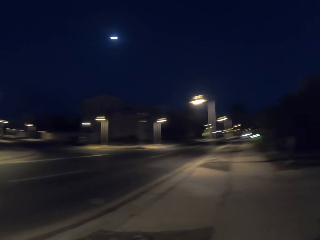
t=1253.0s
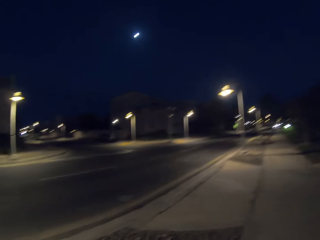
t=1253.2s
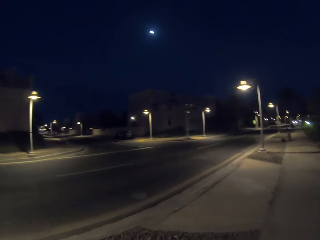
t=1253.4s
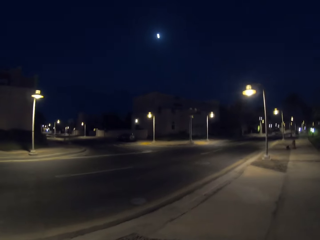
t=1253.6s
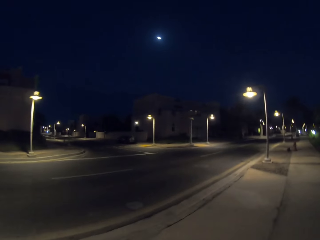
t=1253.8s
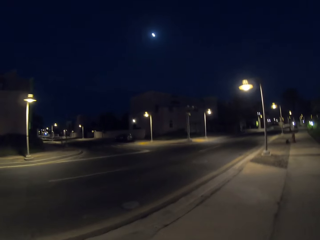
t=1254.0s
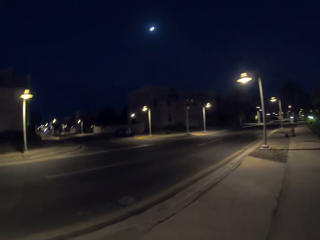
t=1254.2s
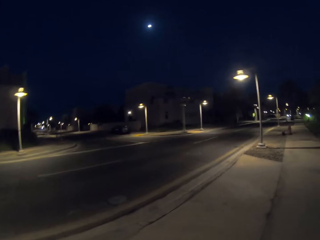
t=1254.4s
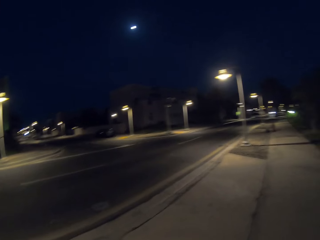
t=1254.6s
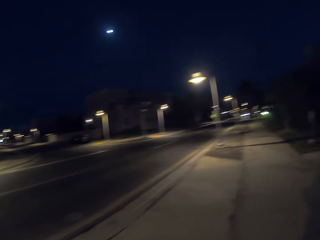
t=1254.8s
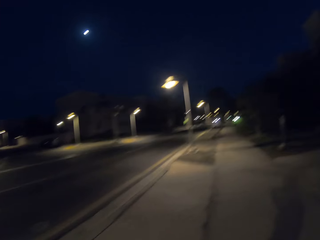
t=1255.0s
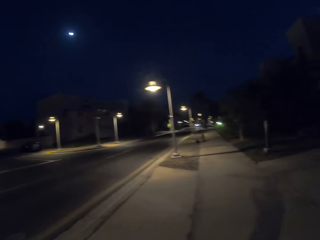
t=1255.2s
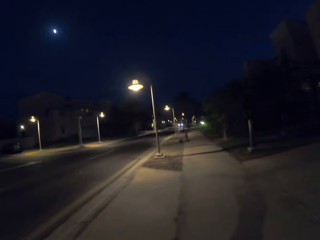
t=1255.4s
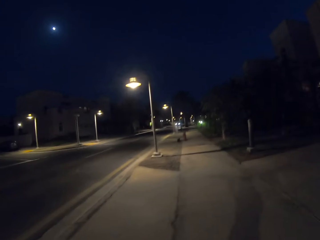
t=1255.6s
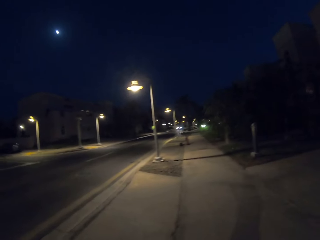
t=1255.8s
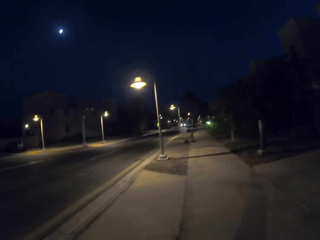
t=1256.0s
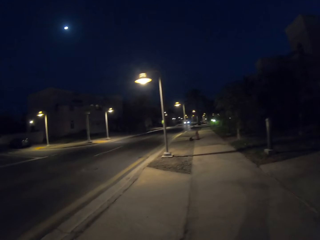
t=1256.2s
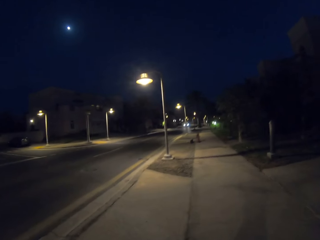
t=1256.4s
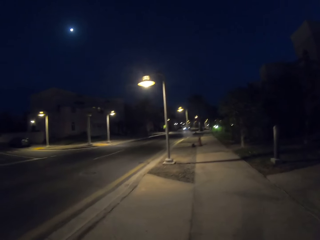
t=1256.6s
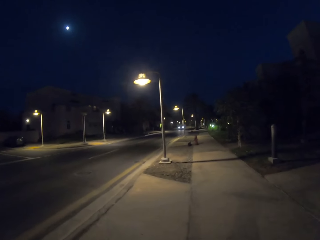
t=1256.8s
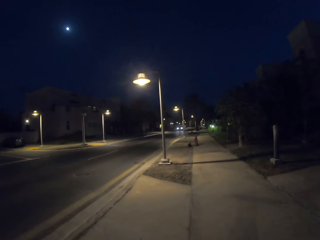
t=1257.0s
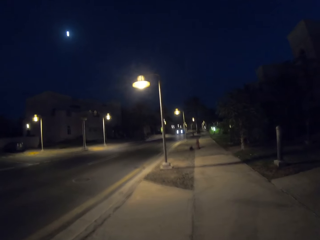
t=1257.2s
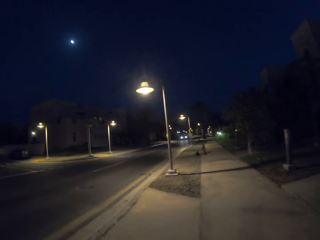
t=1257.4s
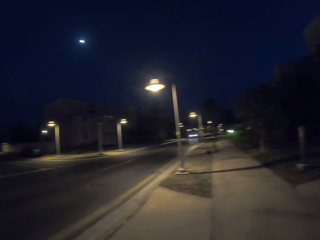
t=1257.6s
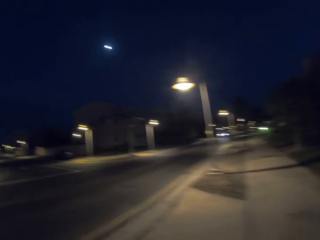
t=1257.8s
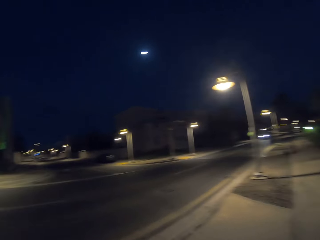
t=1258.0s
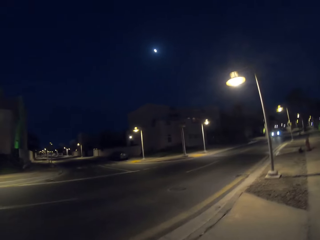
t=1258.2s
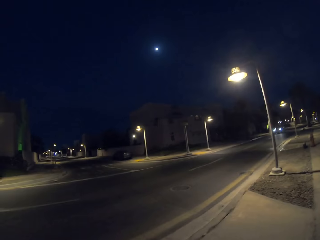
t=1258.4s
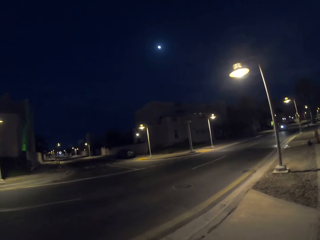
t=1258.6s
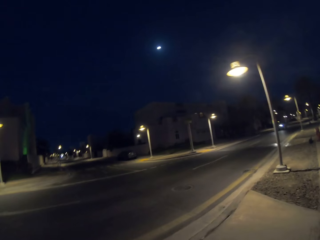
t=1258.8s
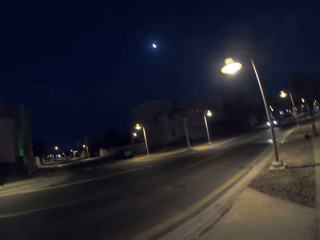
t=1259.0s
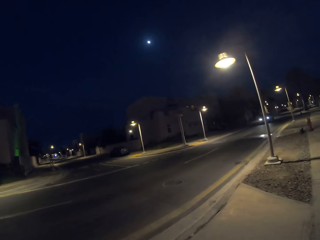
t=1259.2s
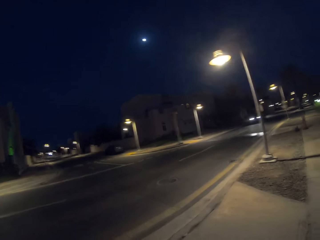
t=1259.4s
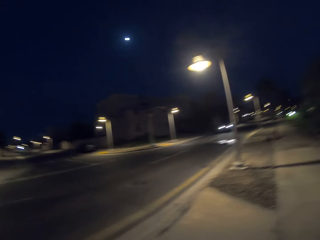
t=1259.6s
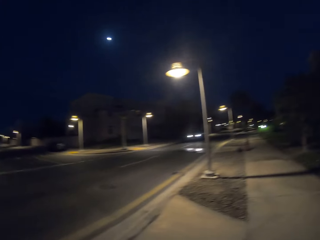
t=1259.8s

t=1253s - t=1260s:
The camera wearer looks aside. They walk along the sidewalk.

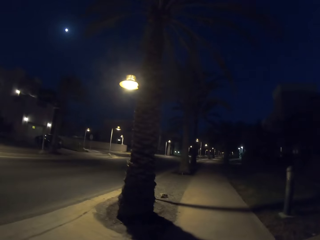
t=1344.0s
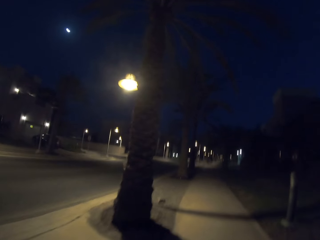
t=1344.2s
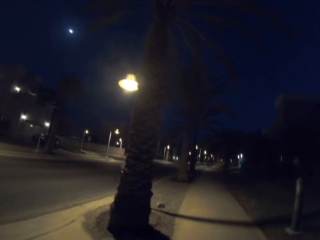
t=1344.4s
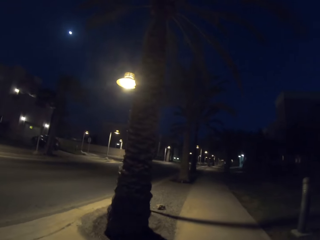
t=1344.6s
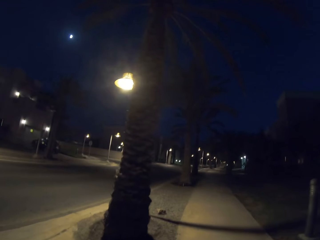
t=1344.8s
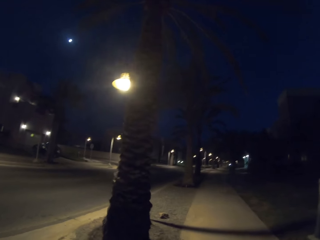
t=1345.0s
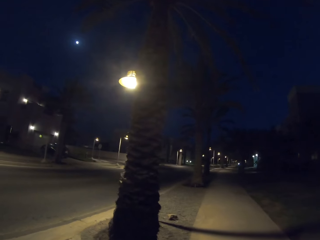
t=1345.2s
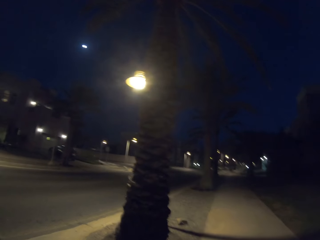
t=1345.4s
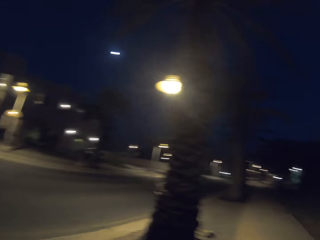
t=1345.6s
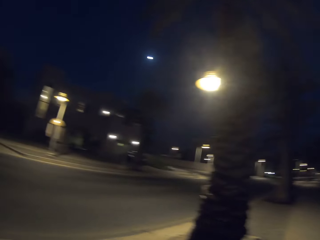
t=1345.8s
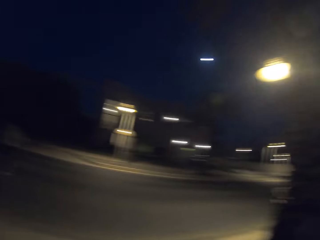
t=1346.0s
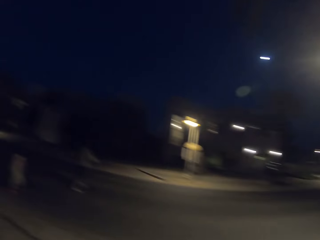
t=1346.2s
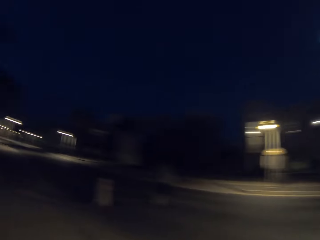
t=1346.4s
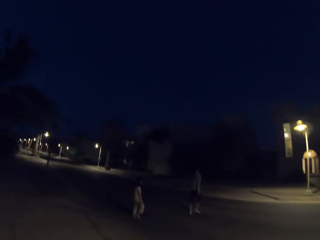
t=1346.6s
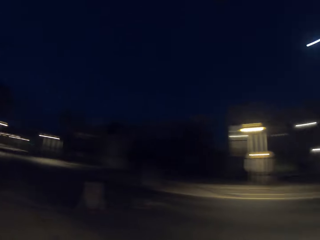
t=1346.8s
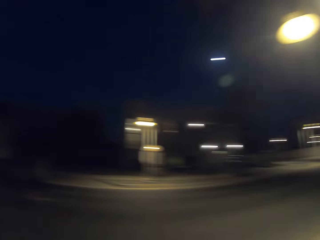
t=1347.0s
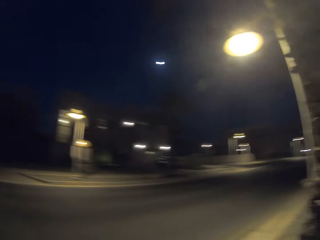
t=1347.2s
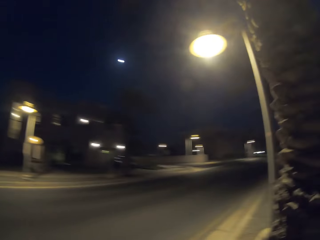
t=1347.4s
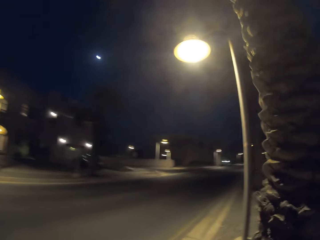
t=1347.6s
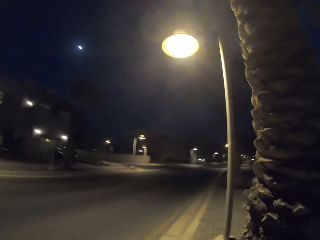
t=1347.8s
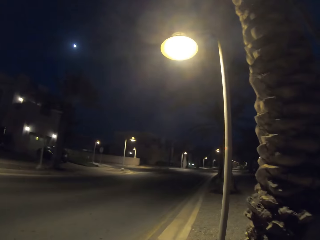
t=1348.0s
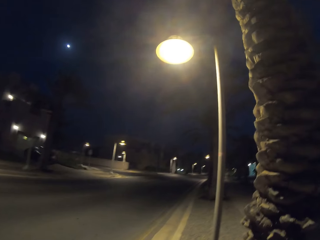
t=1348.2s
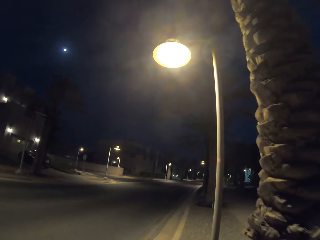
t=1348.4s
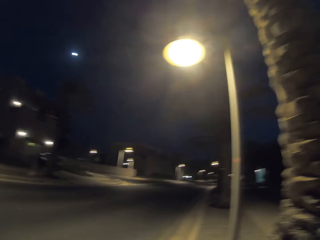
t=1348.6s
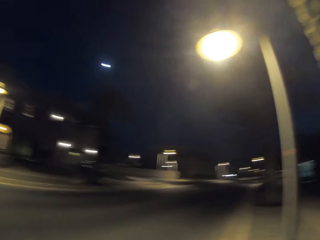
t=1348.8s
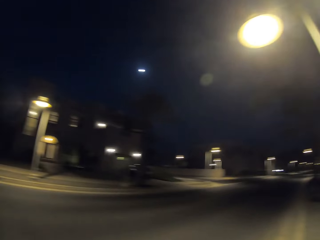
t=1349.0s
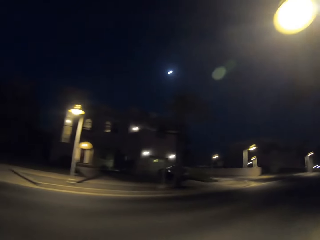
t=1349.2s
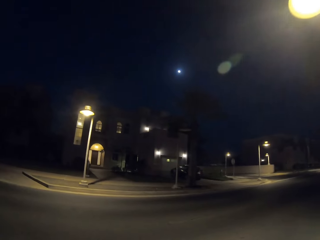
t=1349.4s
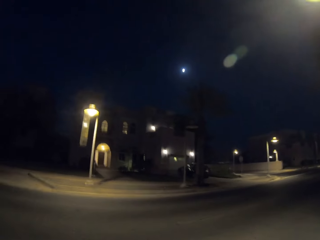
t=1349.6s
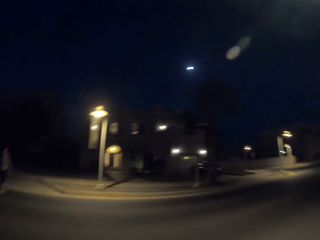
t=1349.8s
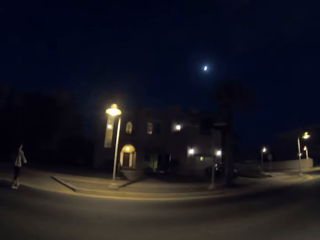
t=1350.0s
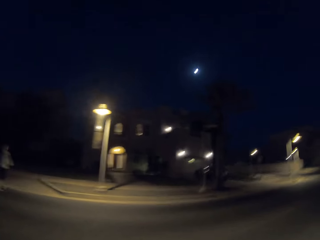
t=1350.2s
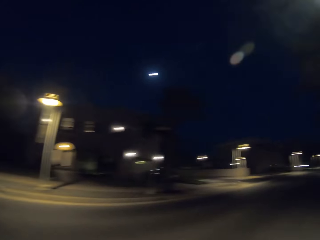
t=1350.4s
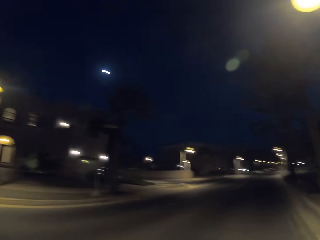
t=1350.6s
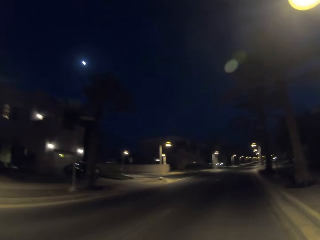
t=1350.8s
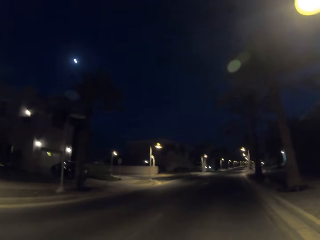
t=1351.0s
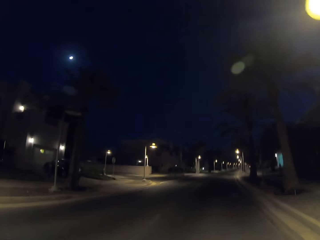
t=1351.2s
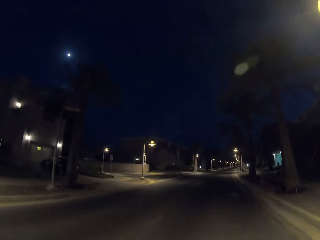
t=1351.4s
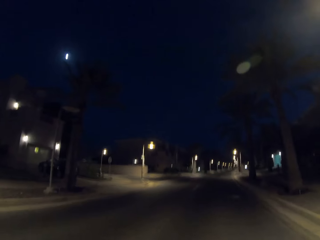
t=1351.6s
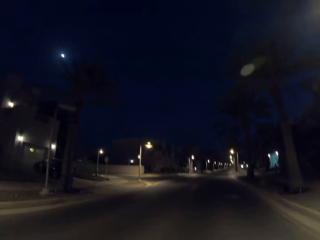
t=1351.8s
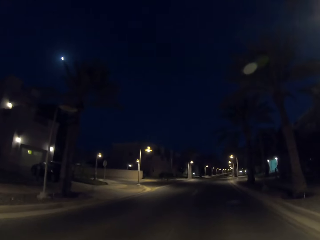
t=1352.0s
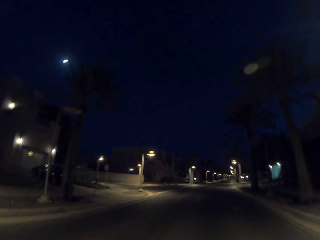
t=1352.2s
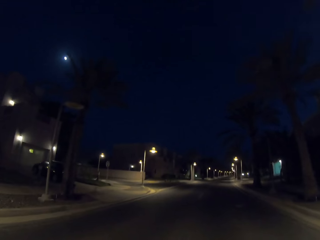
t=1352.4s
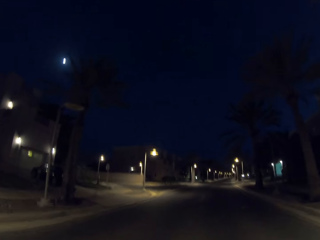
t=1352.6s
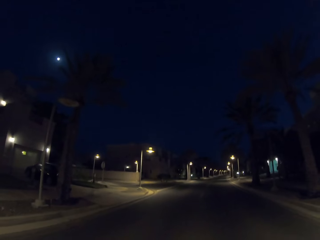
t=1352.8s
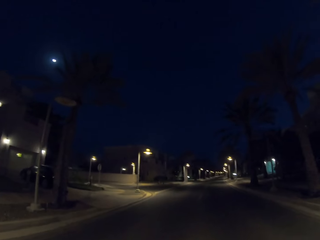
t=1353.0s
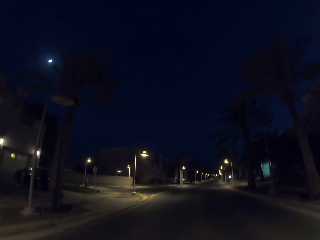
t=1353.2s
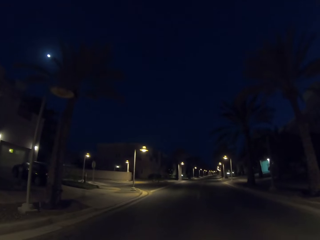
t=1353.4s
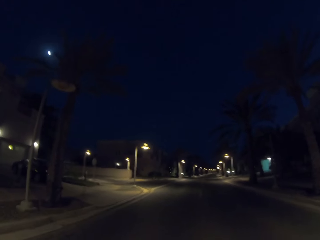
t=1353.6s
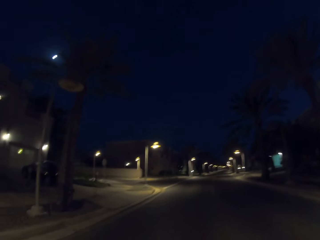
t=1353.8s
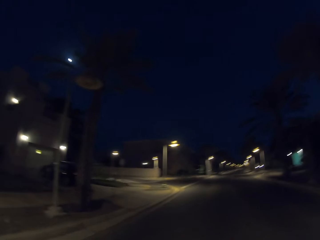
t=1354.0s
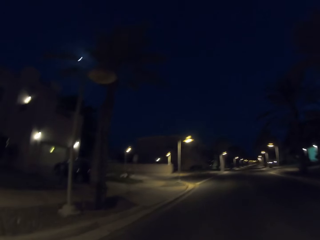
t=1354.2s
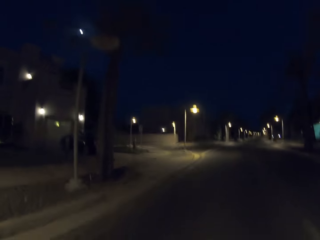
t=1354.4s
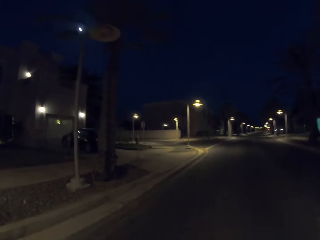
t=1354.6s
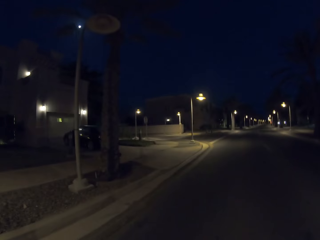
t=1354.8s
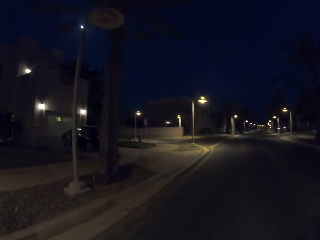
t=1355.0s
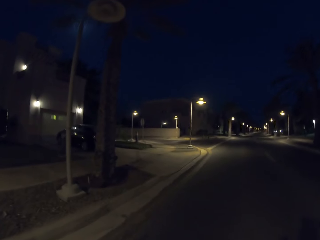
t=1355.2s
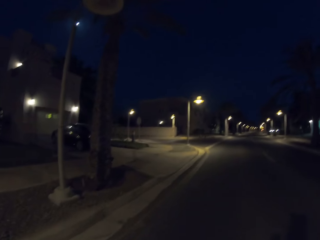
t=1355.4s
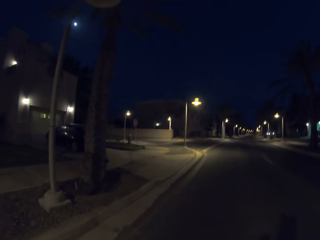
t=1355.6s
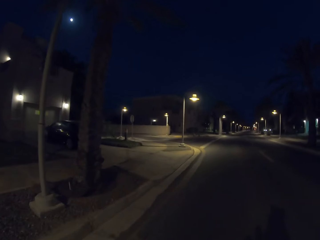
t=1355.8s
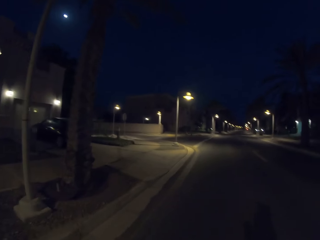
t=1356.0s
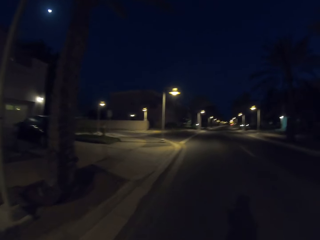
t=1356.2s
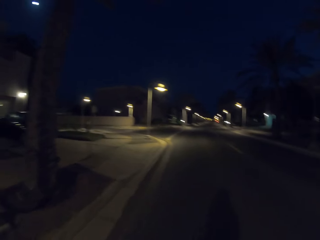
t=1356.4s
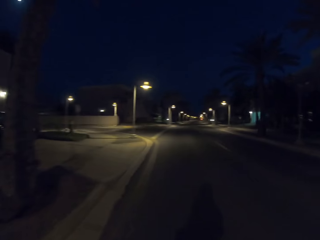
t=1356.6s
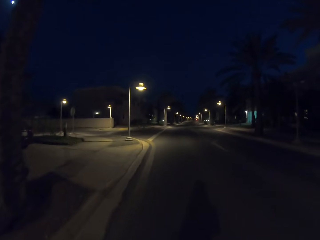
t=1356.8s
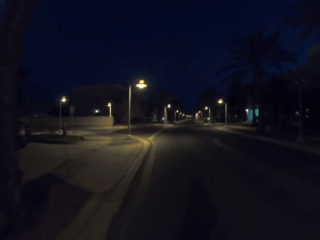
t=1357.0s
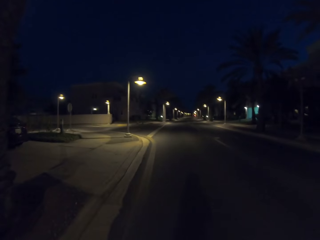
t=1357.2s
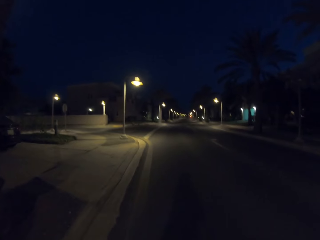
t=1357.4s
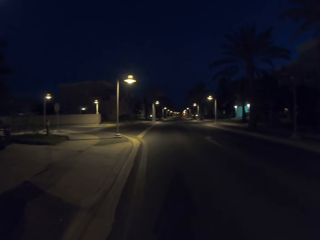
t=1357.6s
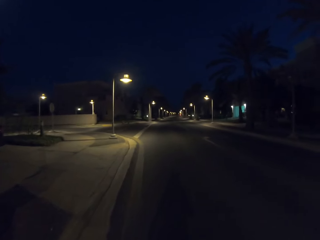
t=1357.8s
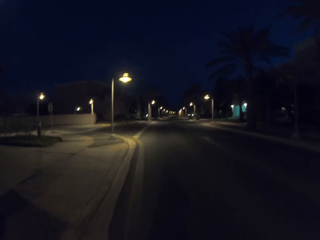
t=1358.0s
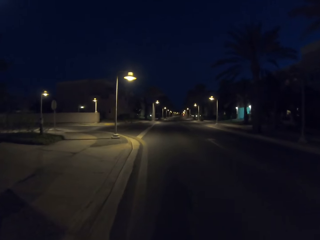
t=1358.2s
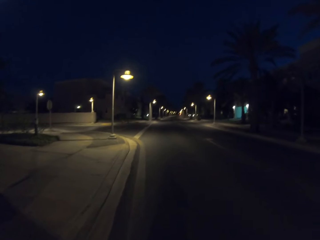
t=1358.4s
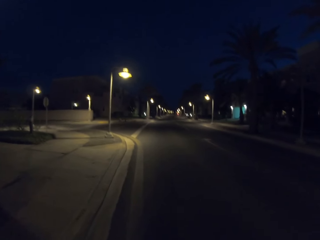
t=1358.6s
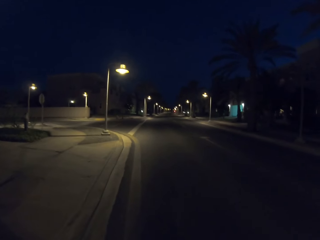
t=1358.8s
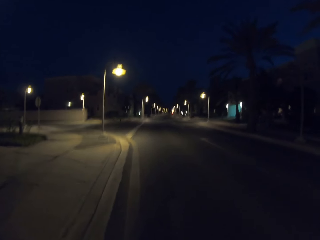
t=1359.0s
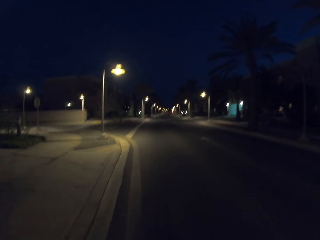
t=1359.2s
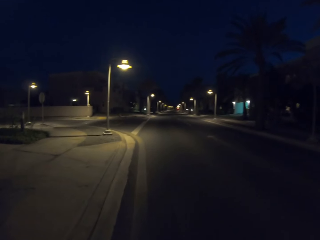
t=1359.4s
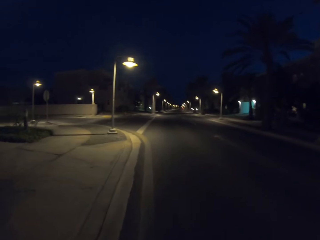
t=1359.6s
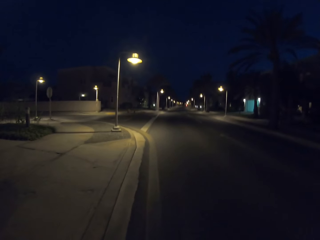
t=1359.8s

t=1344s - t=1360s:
The camera wearer turns. A child crosses the road. A woman crosses the road. The camera wearer crosses the road.
